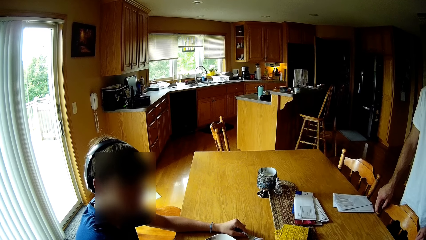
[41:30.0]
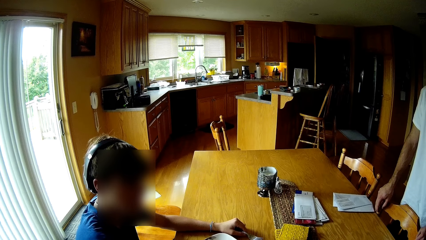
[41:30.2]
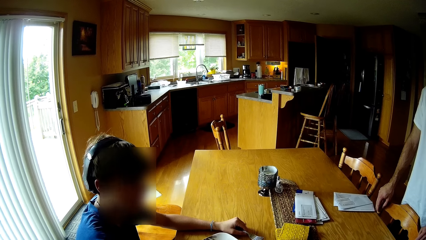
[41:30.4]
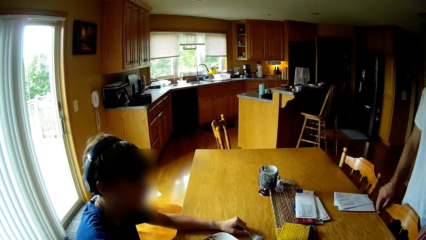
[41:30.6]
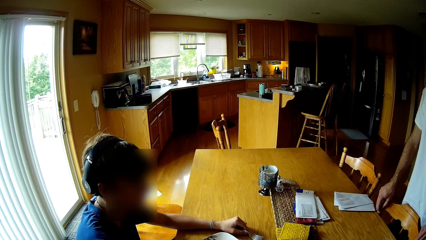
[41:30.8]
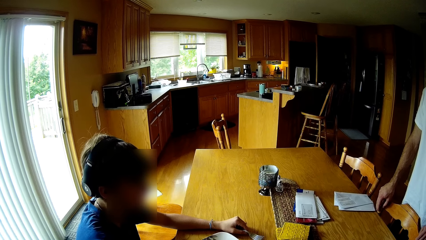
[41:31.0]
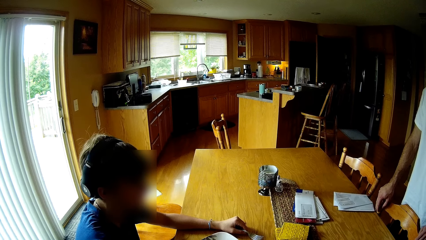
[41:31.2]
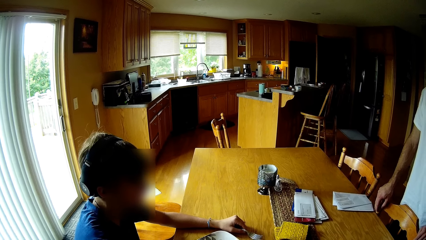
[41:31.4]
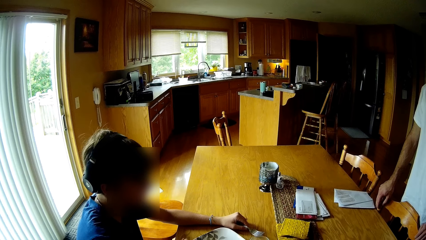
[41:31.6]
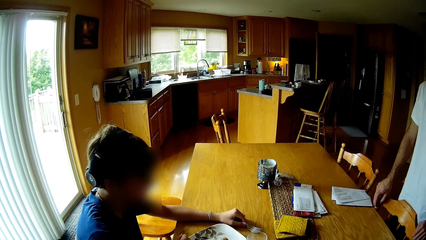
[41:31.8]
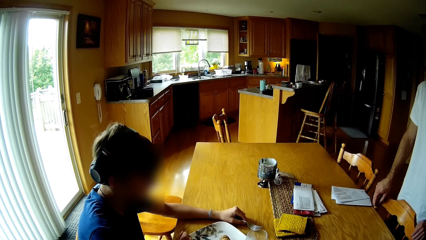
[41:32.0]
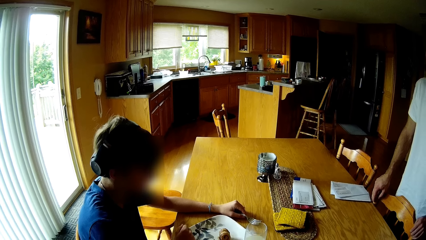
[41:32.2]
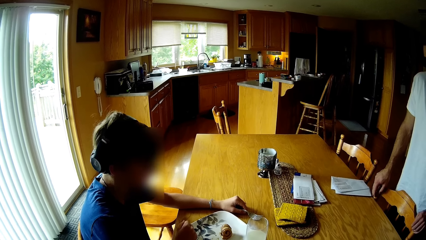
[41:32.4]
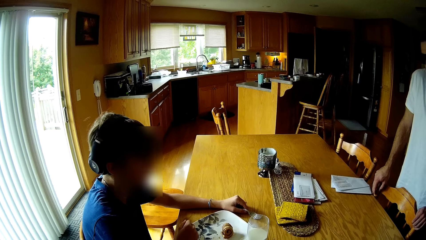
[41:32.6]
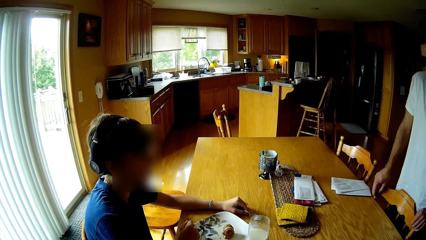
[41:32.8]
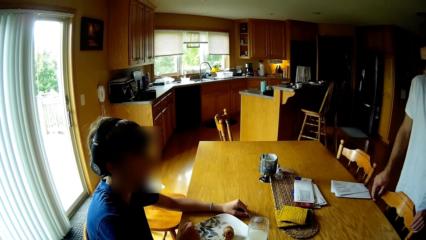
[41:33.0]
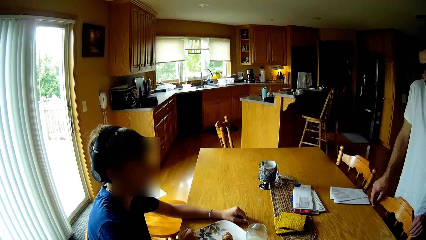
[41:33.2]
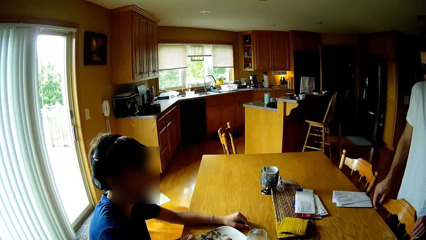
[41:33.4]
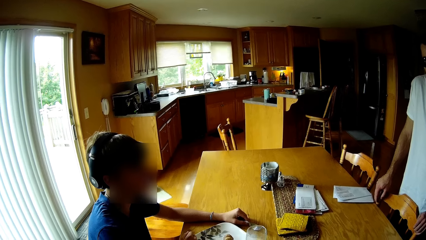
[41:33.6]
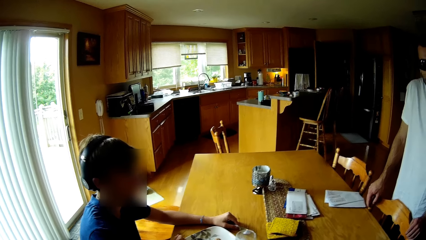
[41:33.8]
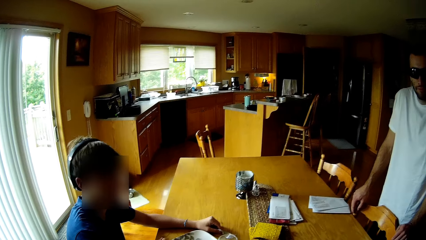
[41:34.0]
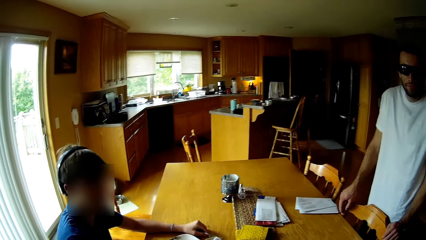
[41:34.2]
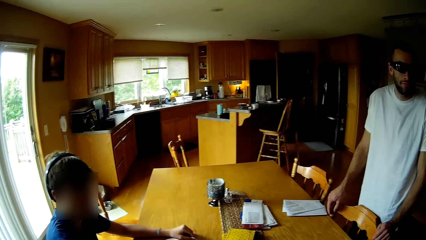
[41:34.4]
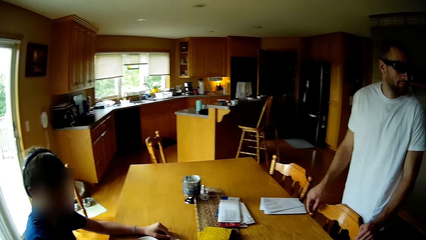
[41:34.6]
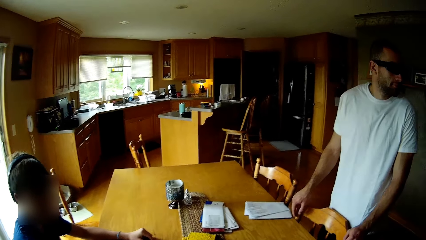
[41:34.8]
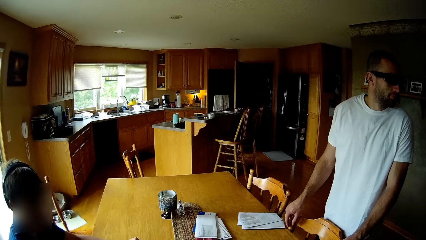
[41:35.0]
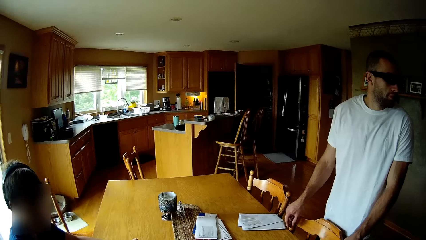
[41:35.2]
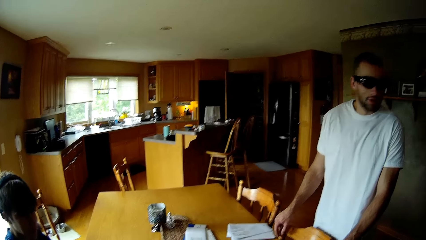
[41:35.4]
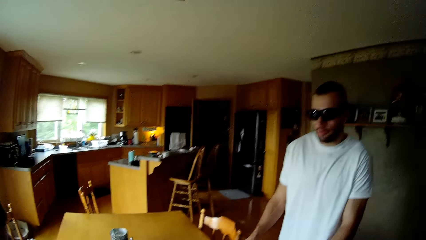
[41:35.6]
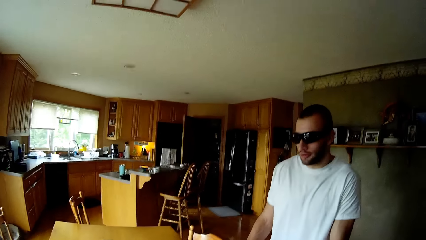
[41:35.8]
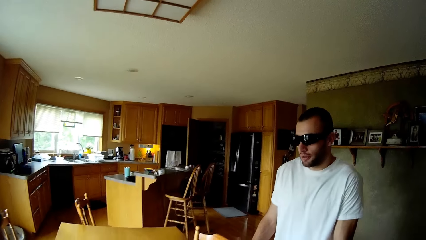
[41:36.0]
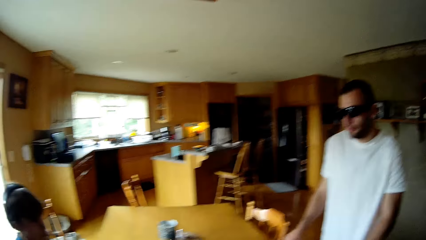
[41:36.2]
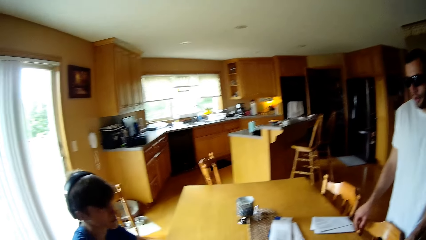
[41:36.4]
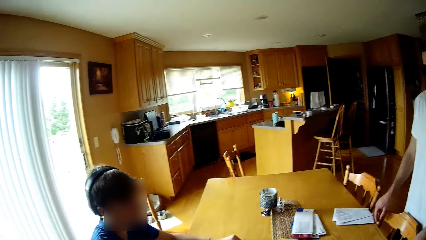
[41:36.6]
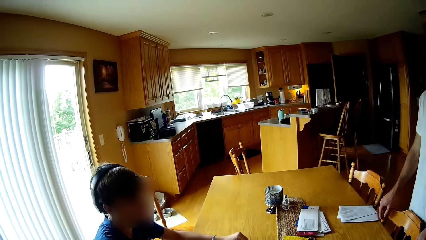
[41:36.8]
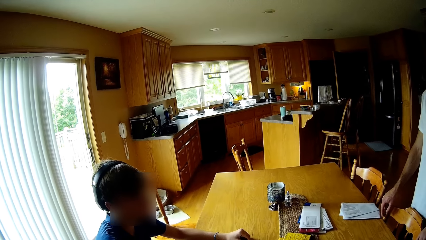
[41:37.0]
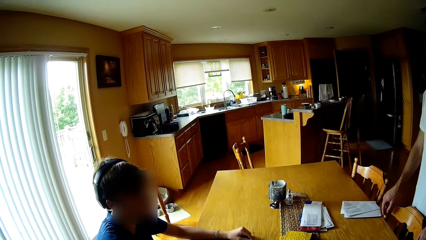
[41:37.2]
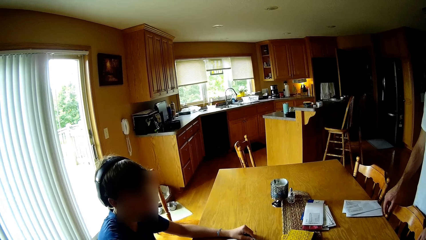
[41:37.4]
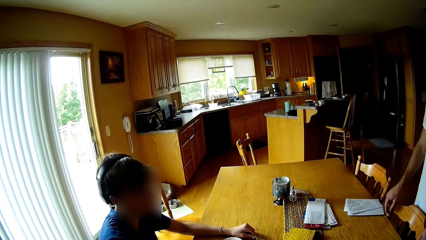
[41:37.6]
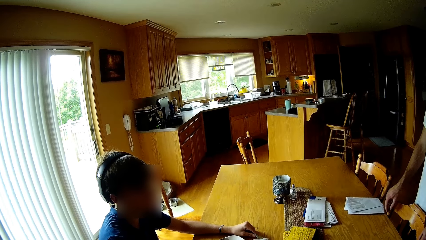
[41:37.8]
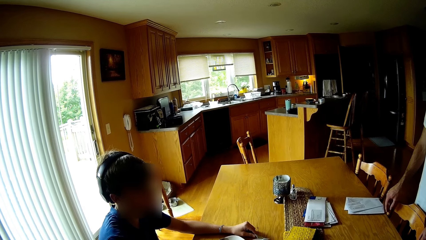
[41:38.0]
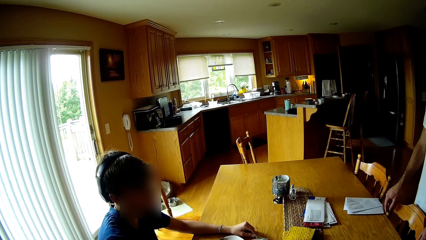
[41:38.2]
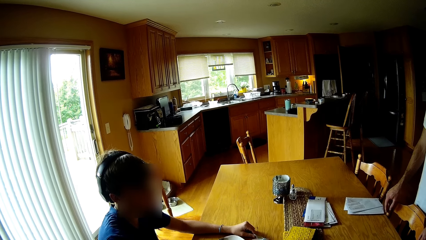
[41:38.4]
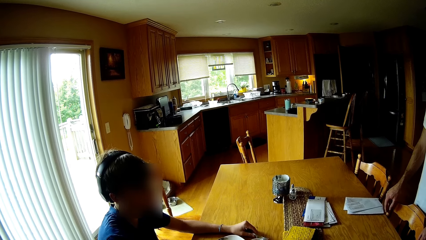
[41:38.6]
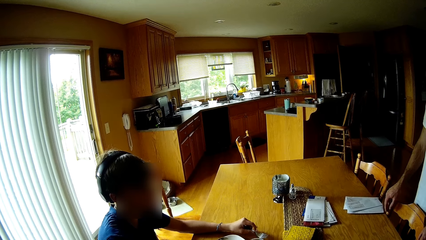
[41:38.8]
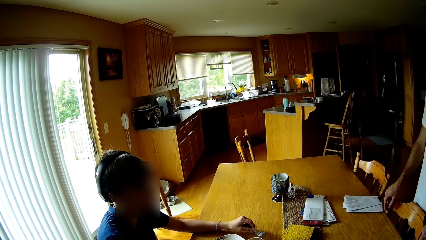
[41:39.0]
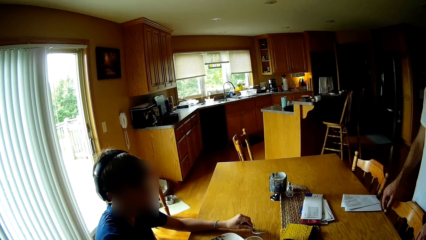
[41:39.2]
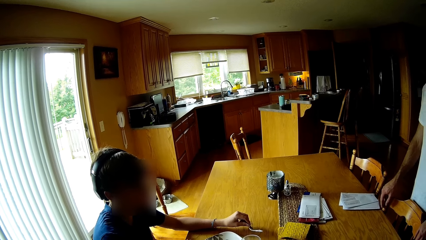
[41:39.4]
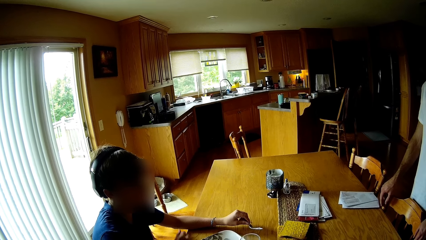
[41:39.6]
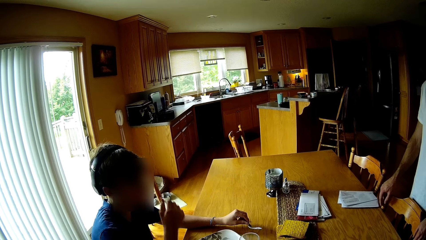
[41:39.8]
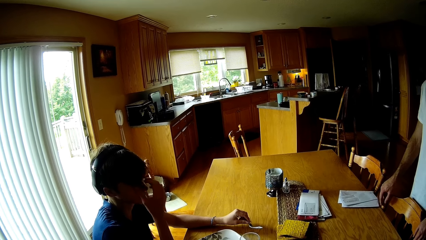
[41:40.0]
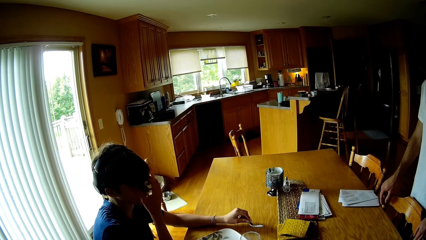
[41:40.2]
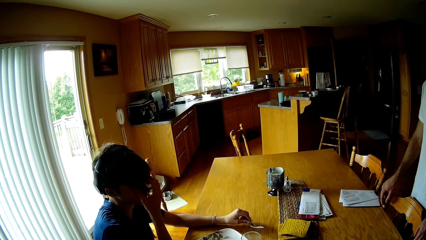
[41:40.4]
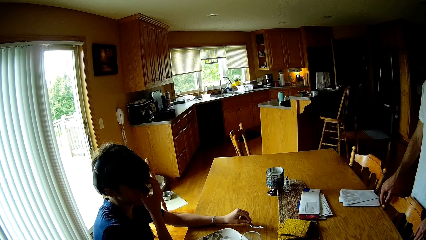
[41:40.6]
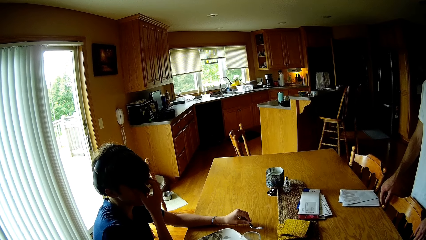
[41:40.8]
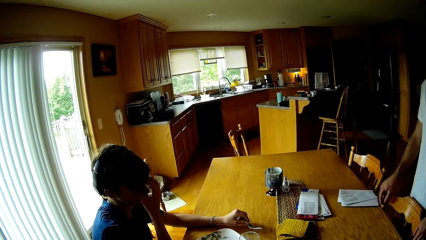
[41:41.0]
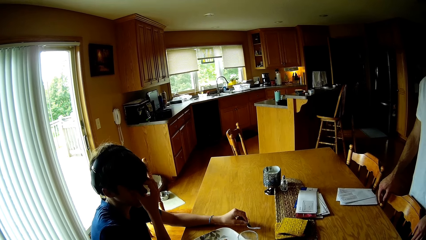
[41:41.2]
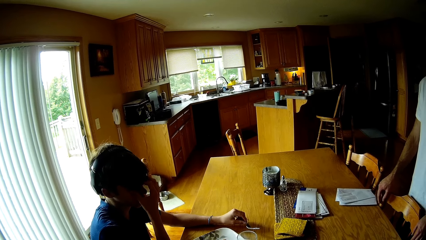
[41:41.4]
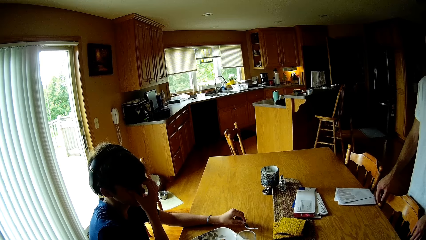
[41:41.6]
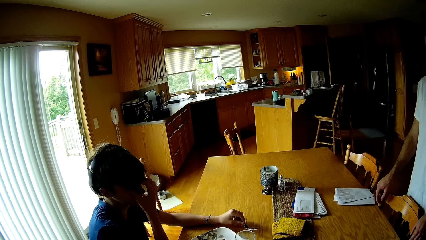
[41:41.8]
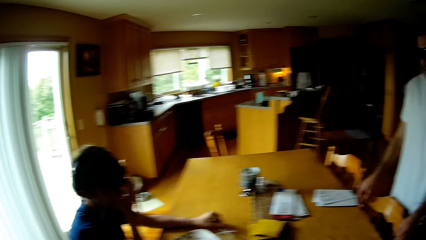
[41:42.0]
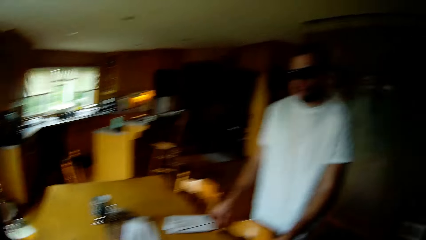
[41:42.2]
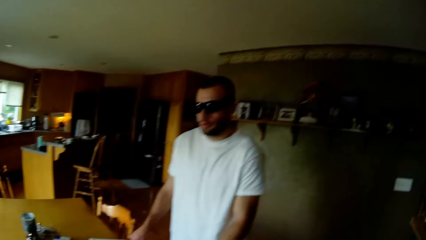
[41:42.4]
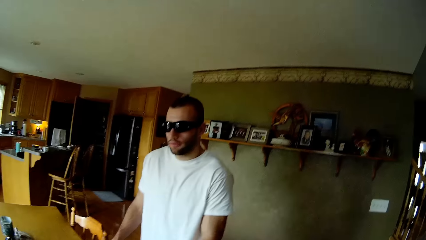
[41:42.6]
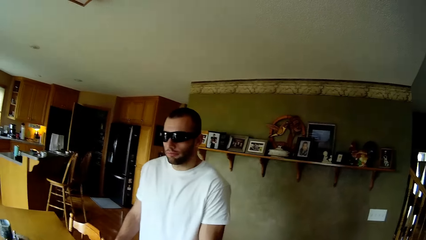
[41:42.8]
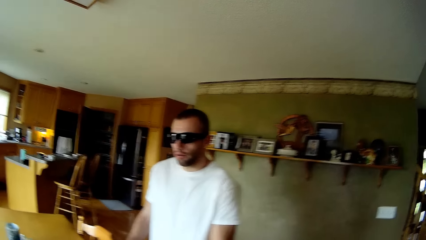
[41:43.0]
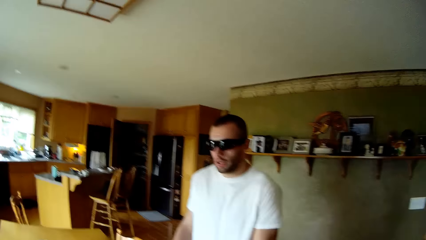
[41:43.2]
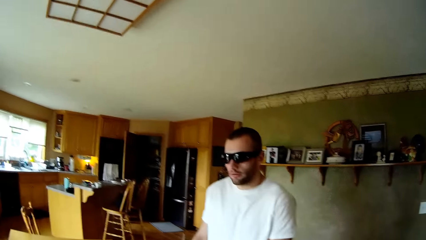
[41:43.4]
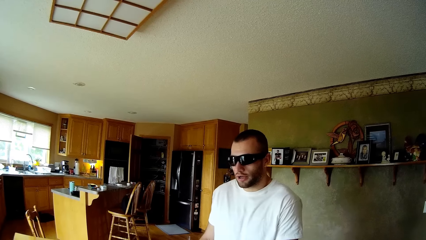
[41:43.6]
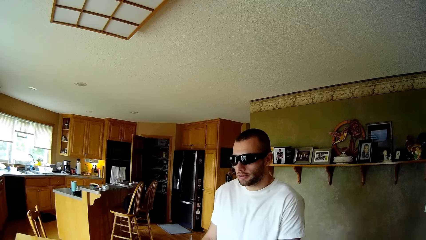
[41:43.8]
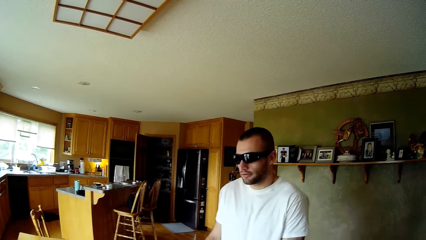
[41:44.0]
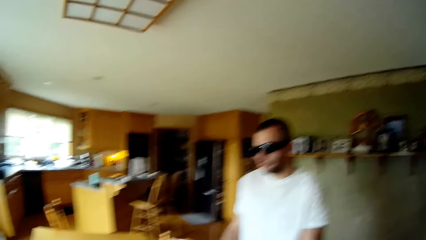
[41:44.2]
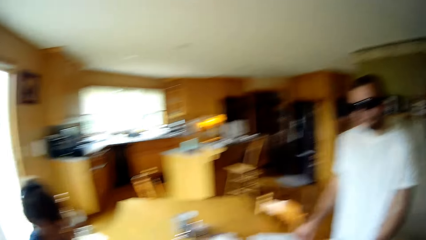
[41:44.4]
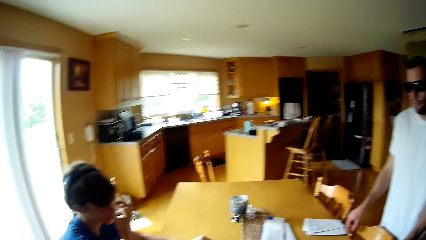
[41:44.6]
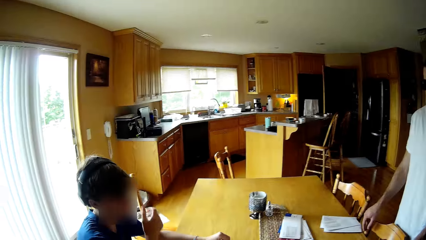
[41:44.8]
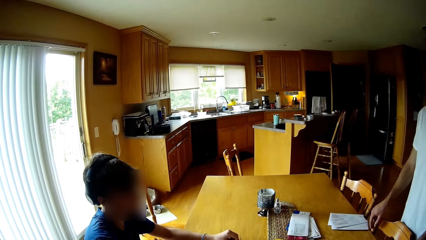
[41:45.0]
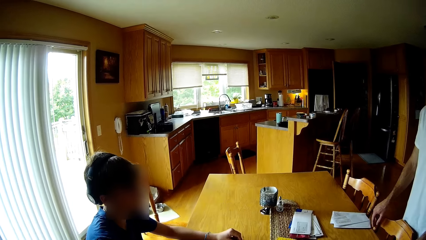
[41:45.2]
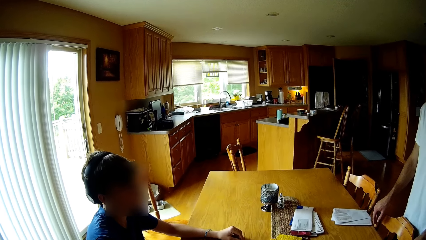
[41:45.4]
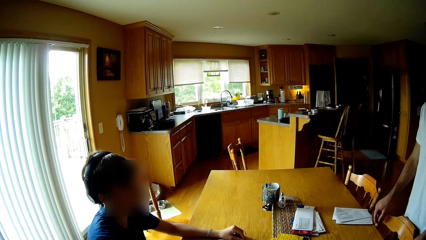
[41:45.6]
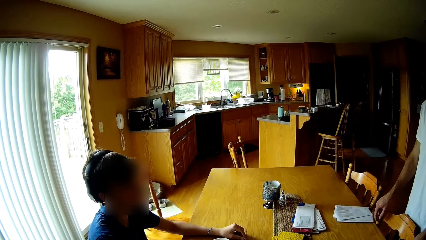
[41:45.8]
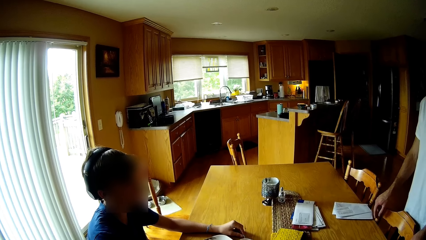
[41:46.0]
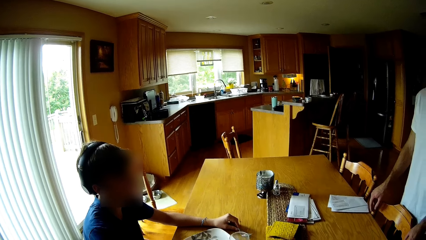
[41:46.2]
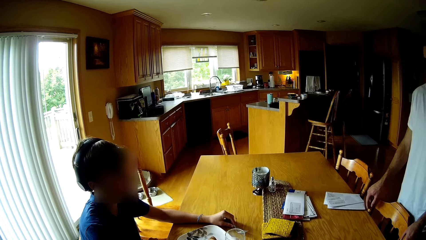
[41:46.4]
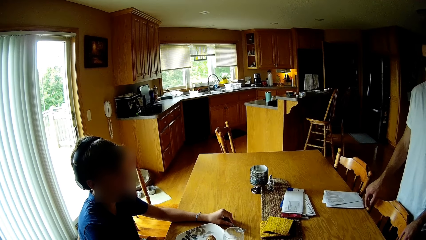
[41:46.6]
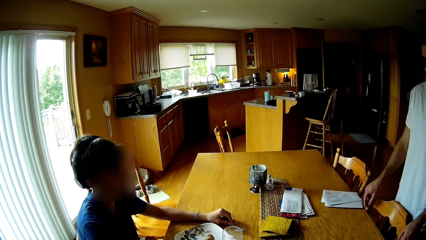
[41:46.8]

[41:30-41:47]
A person talks to another person.
